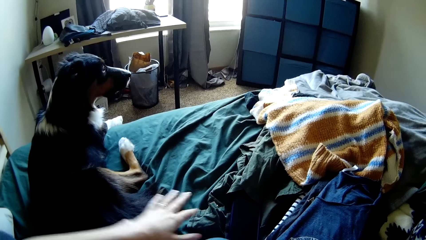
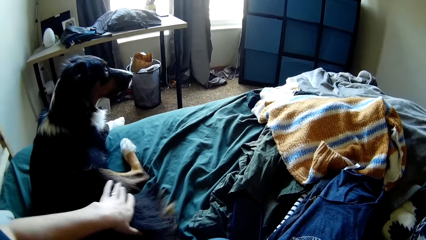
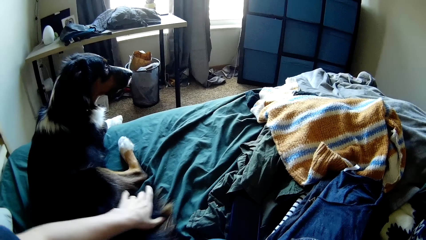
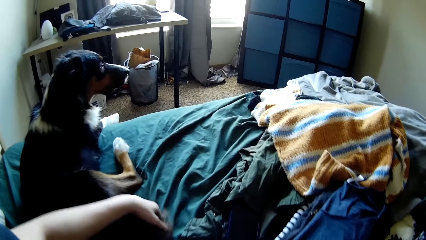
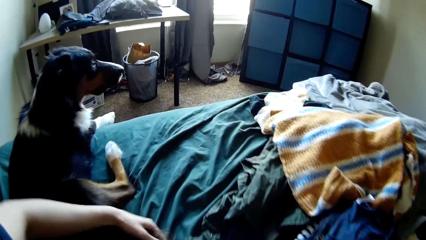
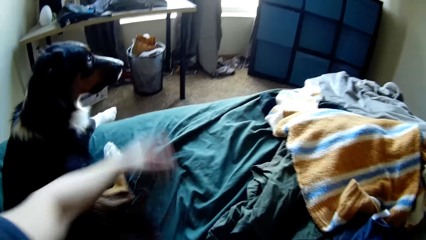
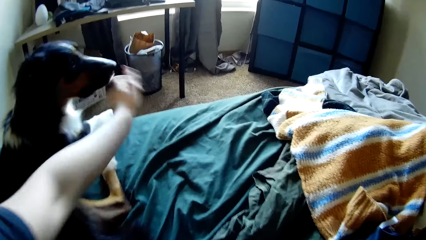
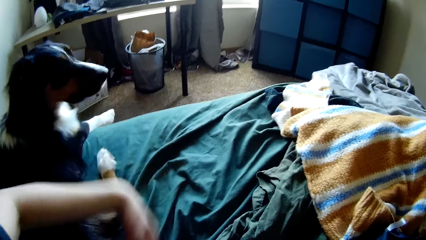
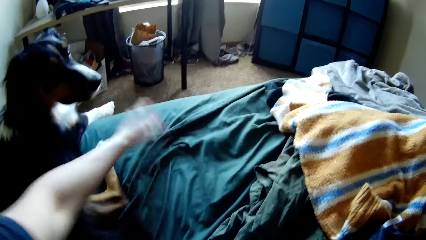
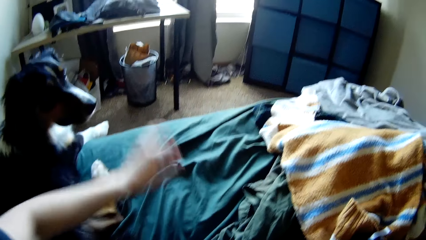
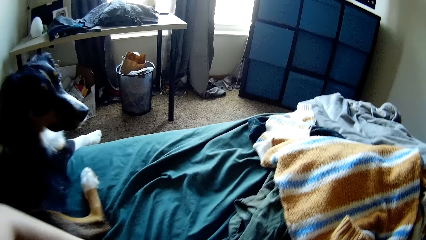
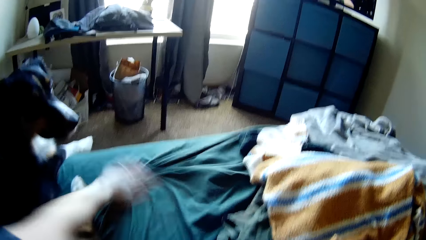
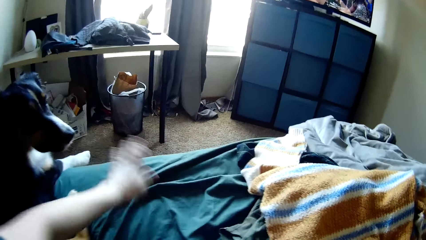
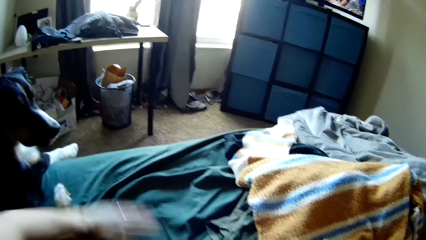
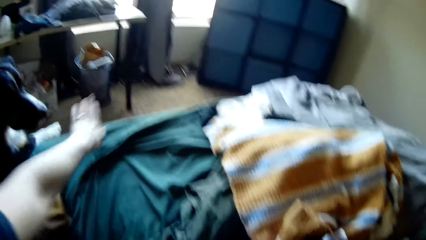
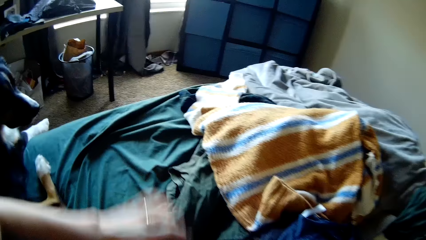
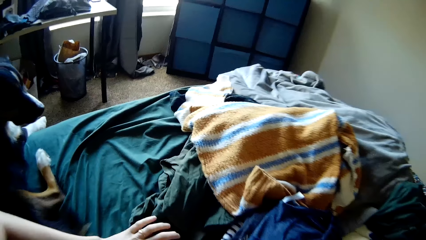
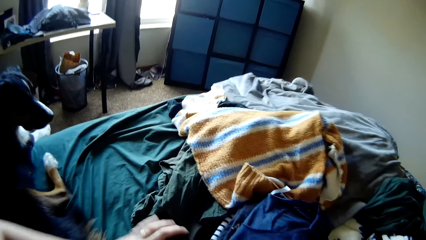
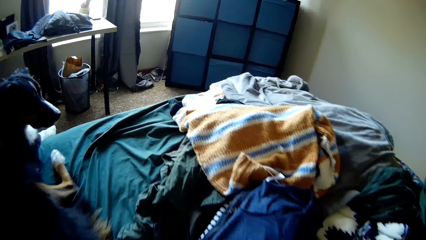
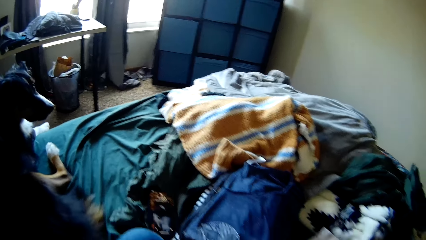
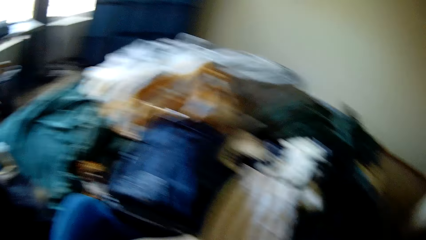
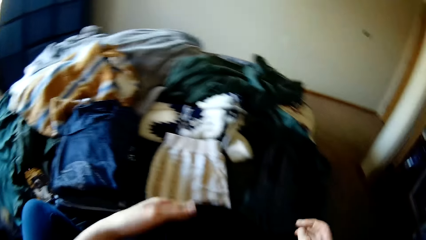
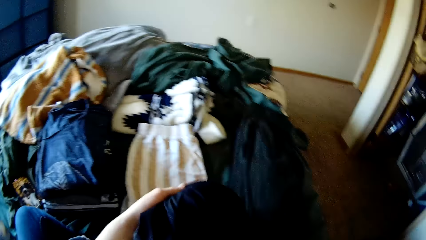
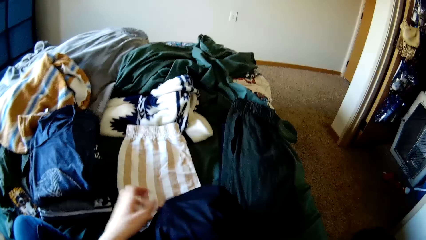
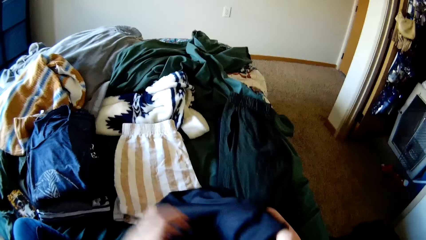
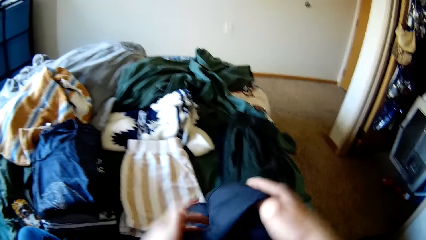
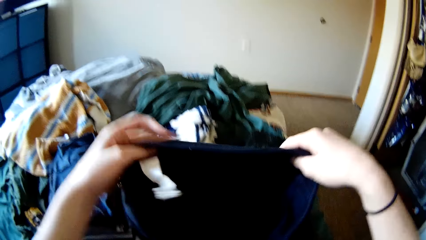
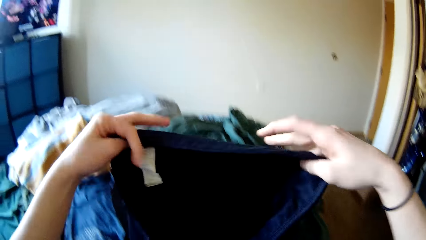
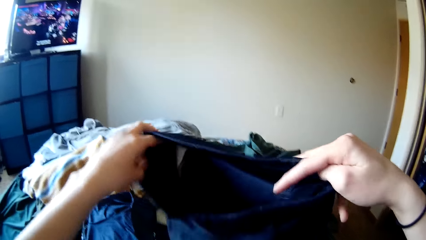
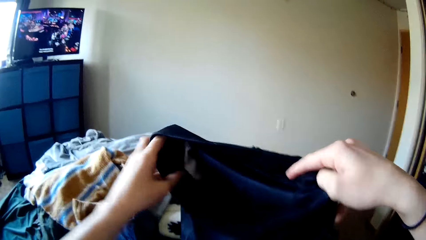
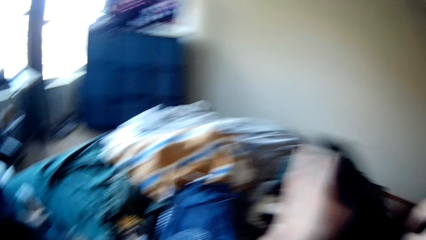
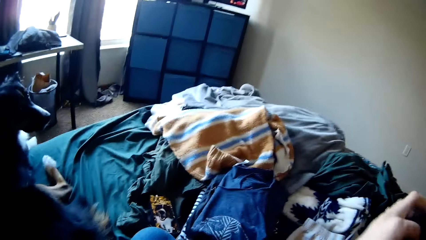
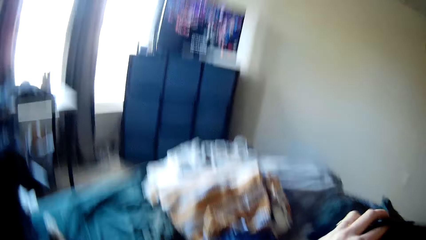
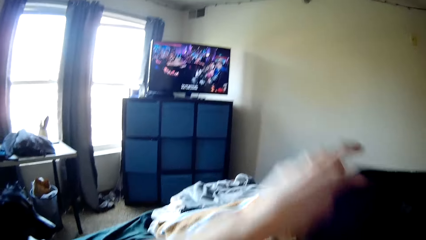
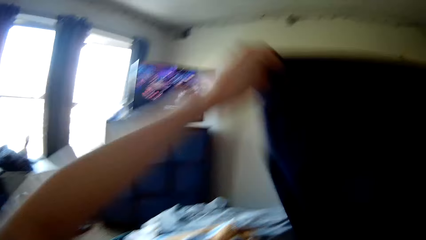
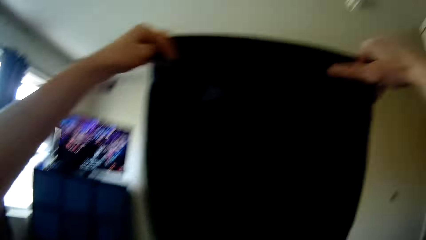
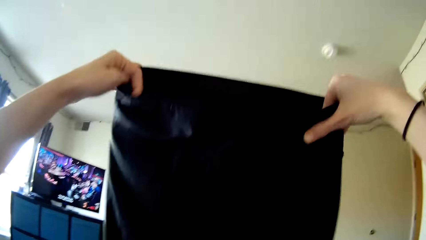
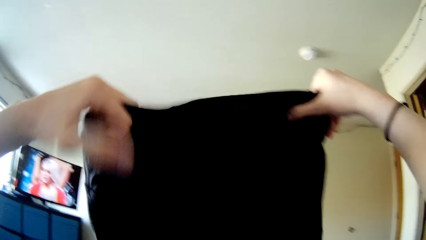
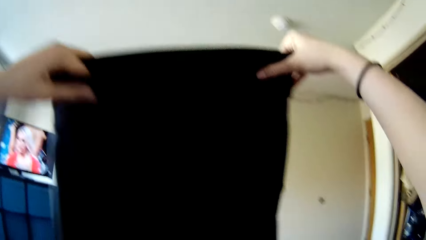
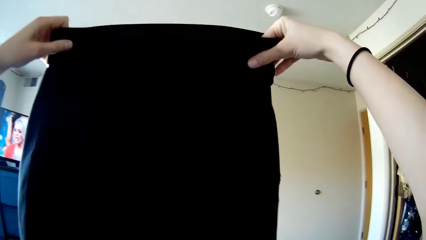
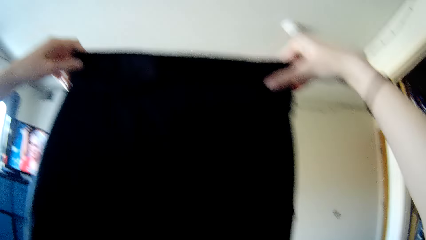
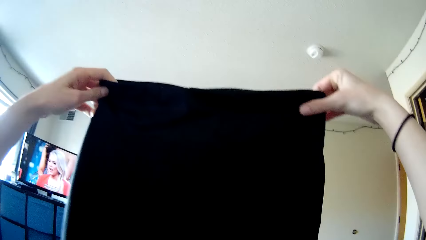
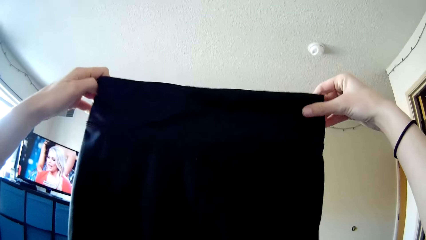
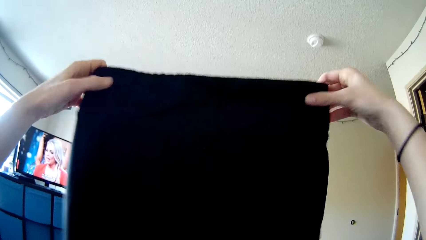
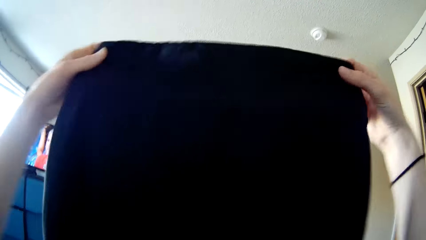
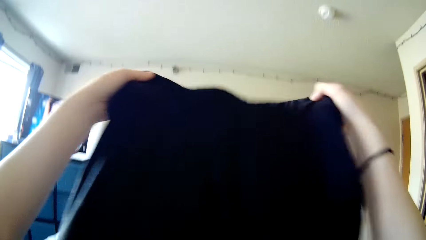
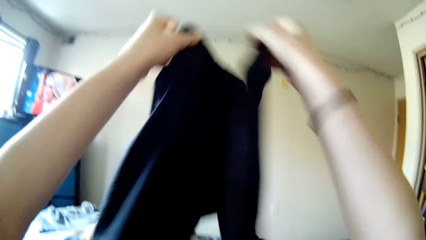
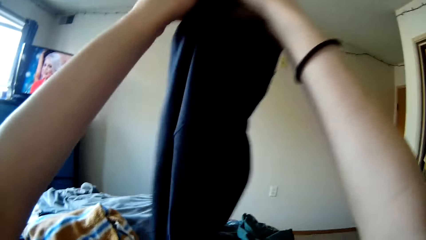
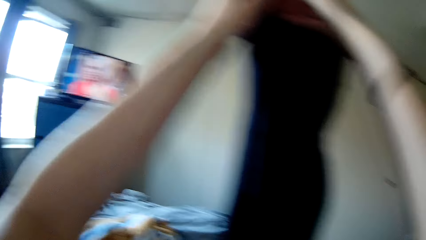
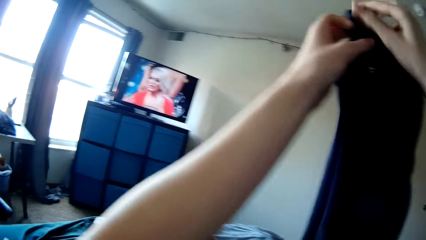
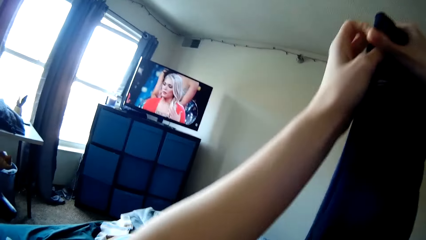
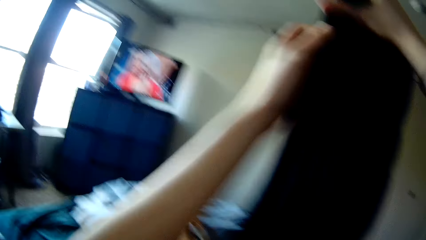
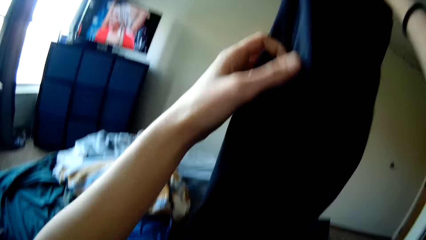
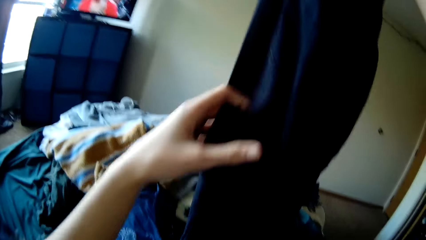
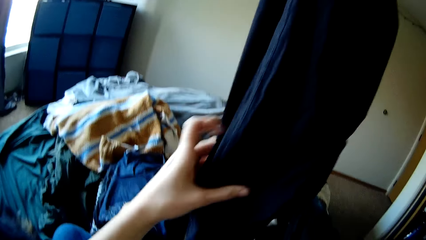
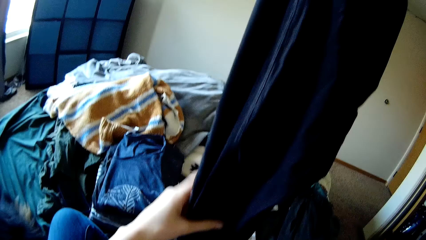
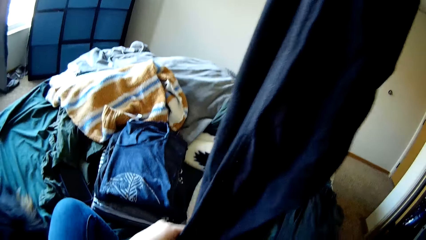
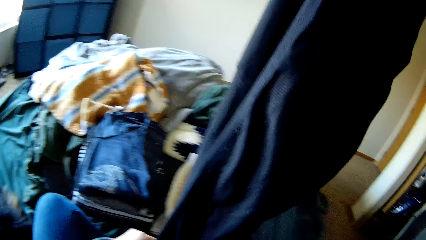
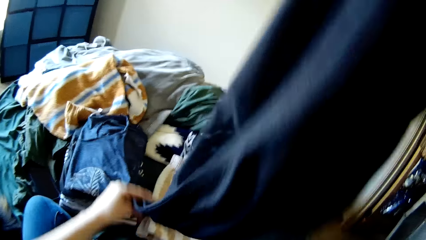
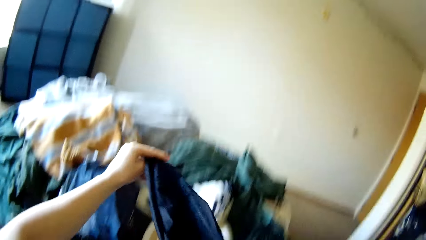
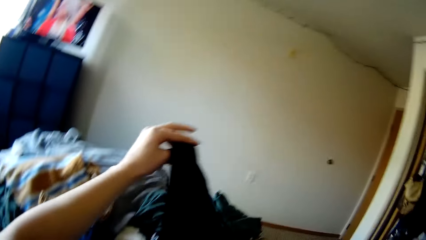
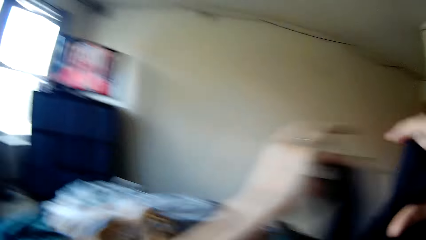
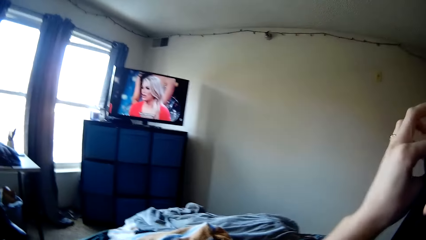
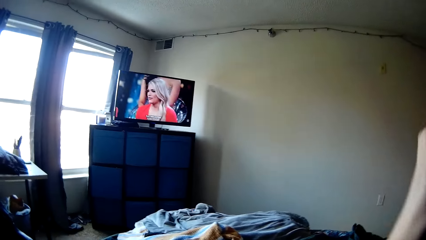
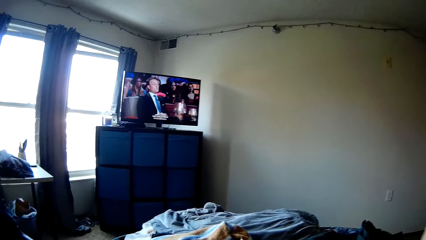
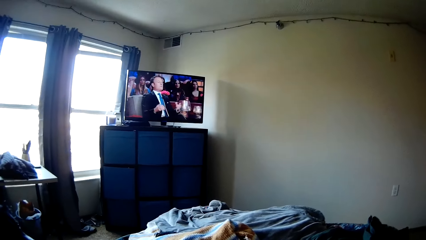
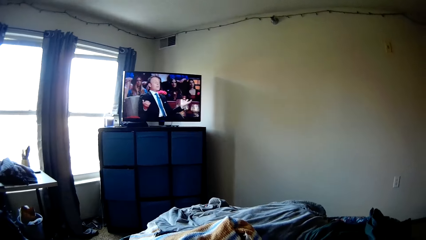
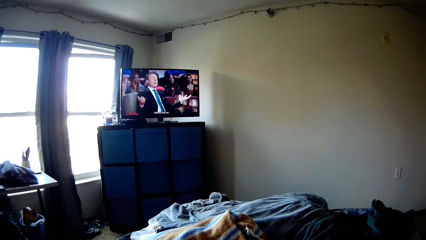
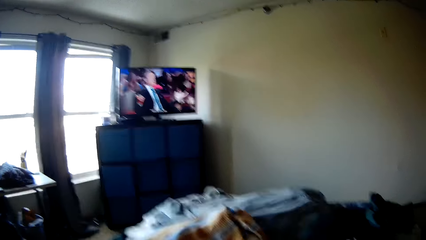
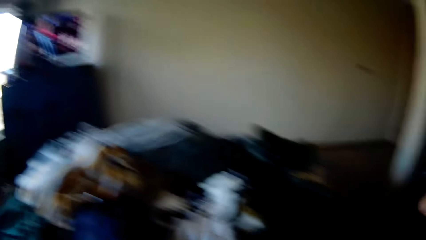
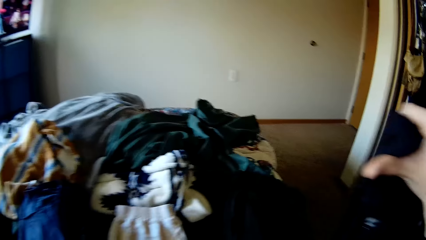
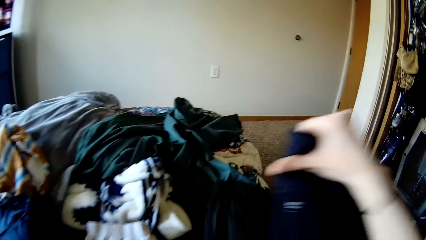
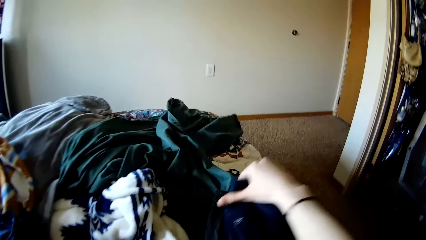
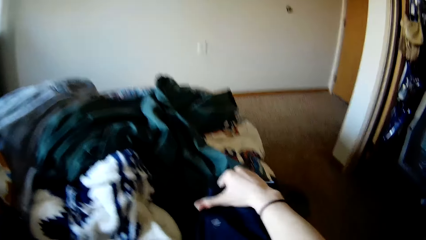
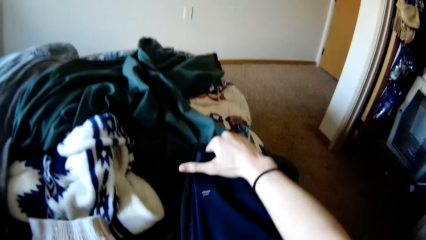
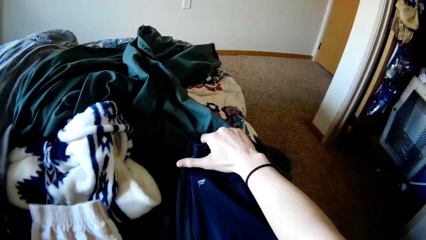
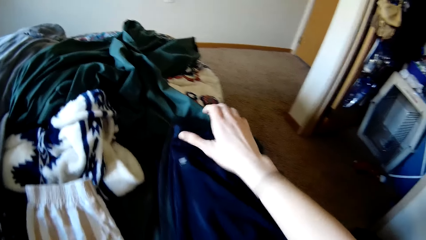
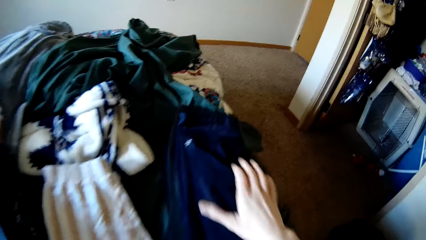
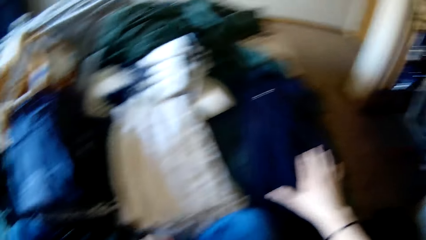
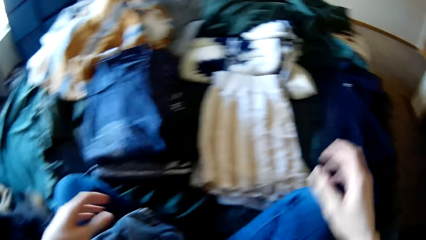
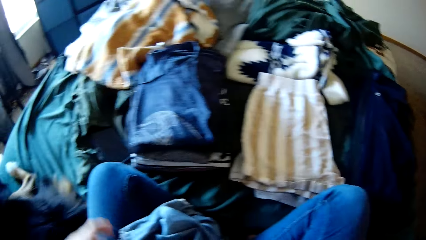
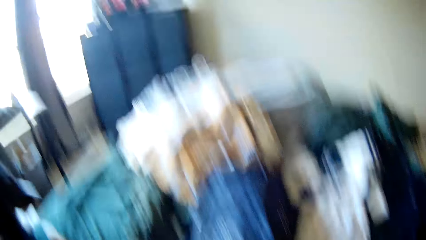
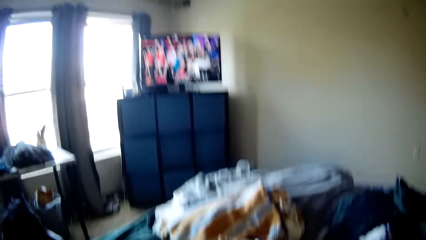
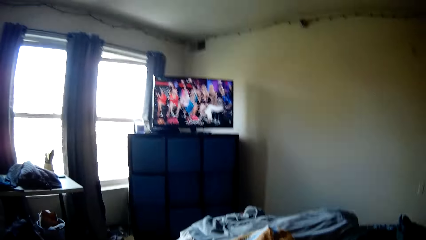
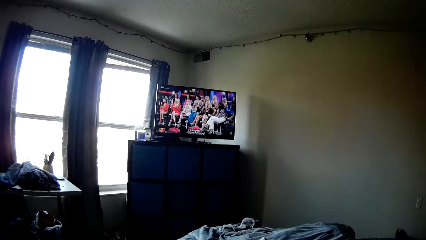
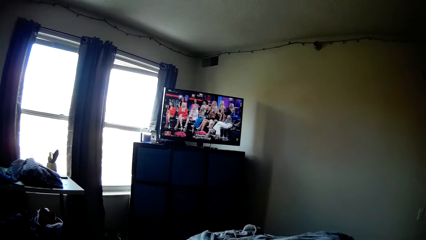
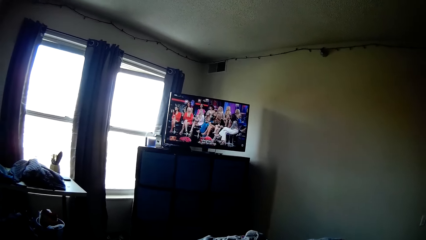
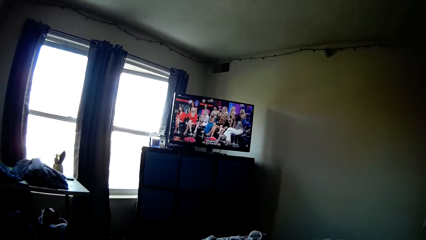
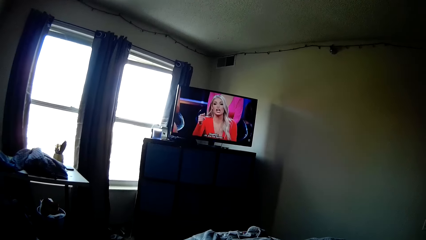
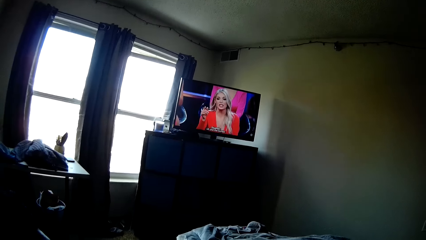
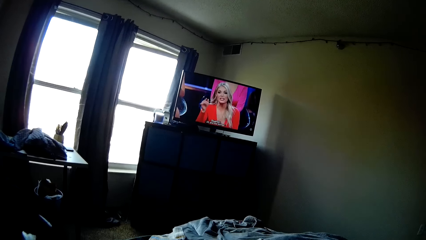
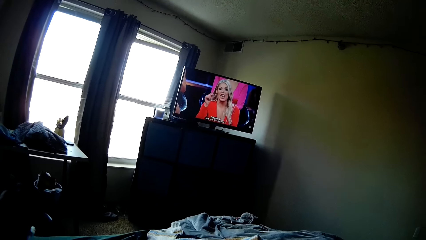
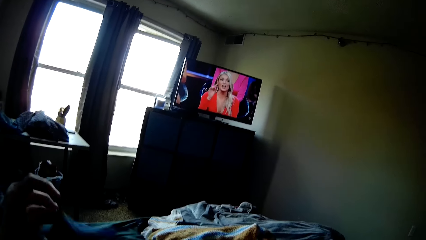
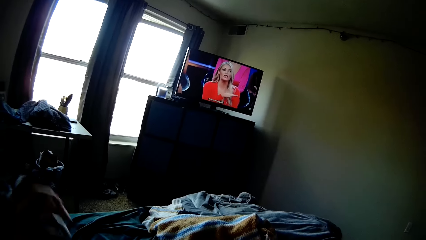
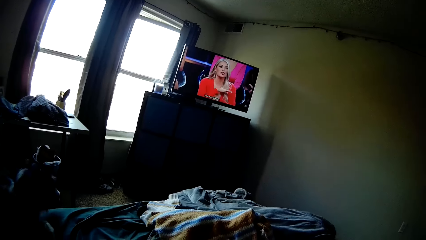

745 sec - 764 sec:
The camera wearer dusts dirt off the bed. They lift a hand. They pick up a cloth. They fold the cloth. They smooth a pair of trousers. They lift the cloth up. They look at the cloth. They fold the pair of trousers. They watch television. They fold the cloth. They drop the pair of trousers on the bed. They let go of the cloth. They watch the television. They lift a hand. They smooth a pair of jean trousers.
